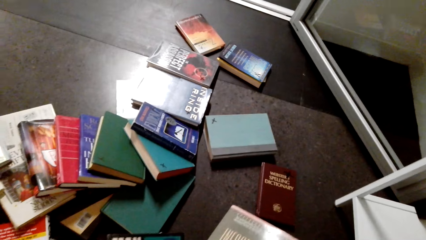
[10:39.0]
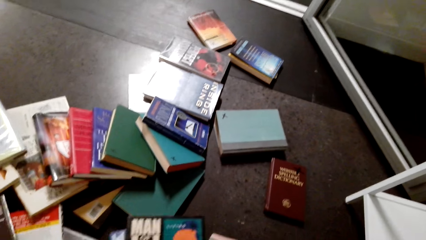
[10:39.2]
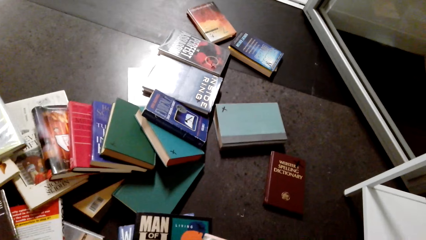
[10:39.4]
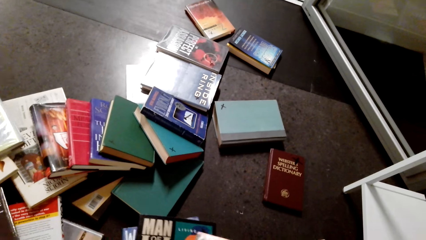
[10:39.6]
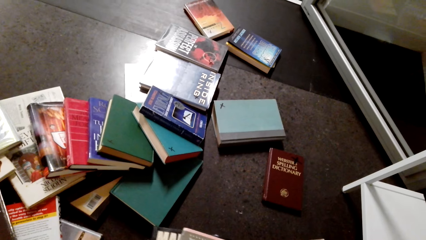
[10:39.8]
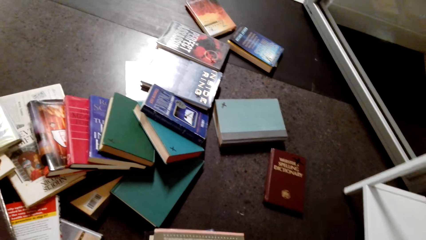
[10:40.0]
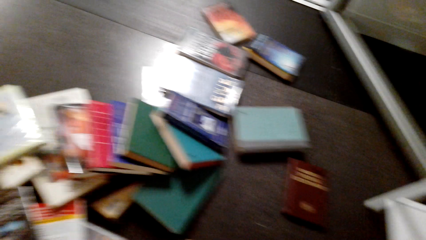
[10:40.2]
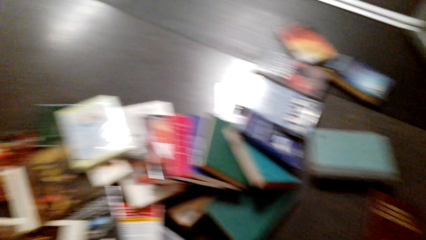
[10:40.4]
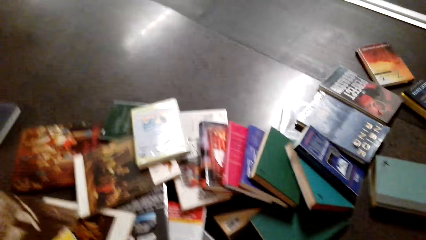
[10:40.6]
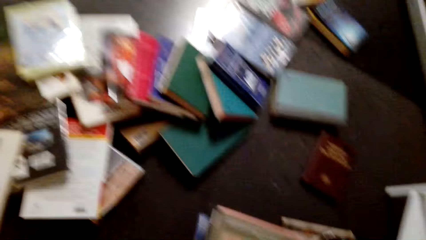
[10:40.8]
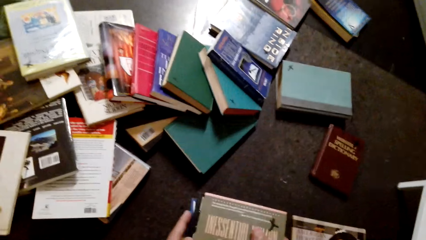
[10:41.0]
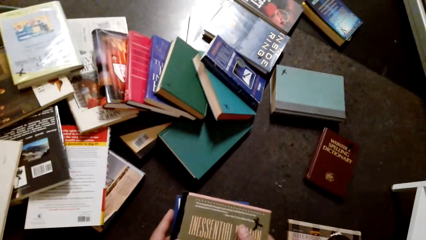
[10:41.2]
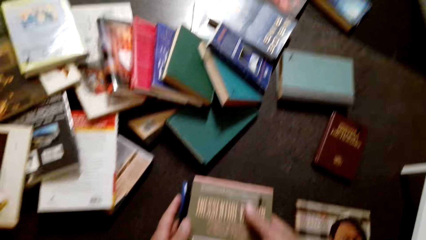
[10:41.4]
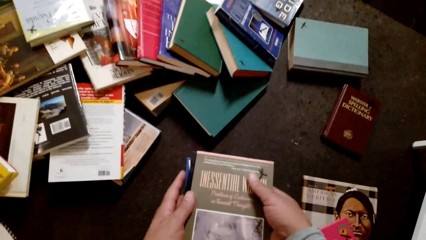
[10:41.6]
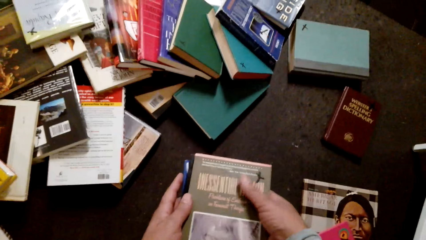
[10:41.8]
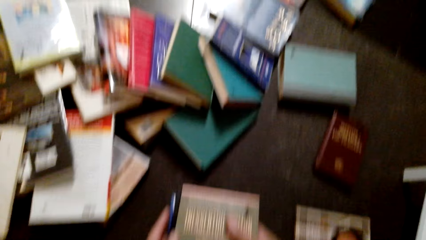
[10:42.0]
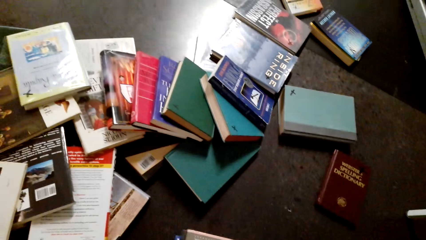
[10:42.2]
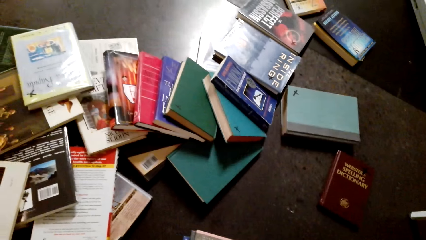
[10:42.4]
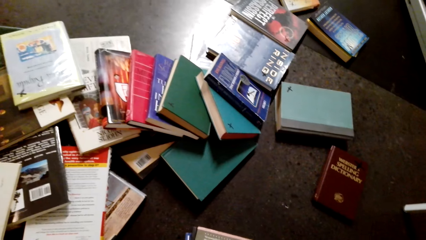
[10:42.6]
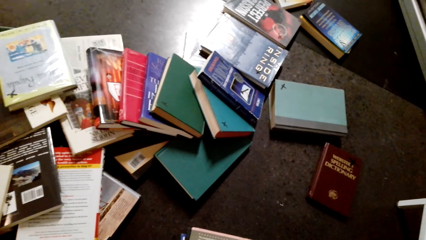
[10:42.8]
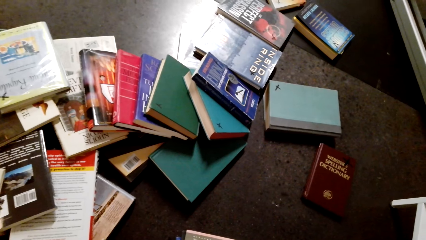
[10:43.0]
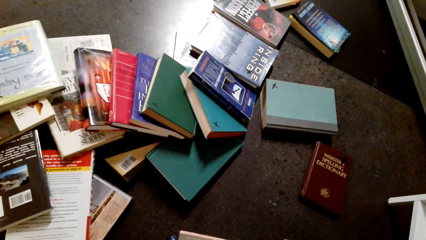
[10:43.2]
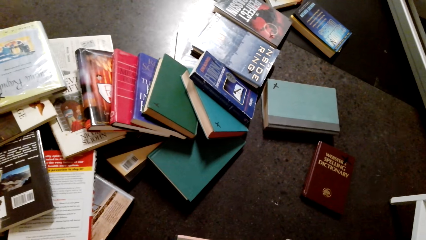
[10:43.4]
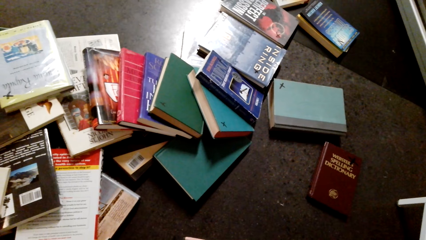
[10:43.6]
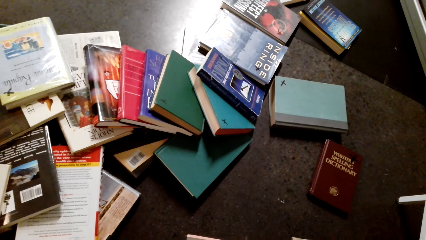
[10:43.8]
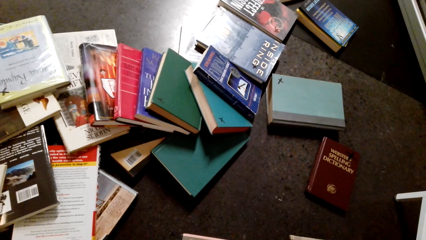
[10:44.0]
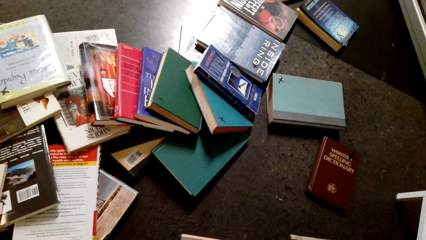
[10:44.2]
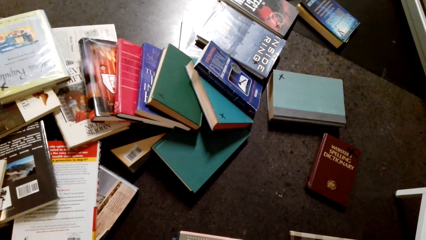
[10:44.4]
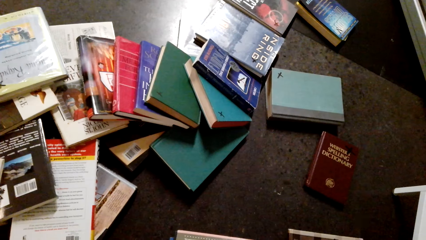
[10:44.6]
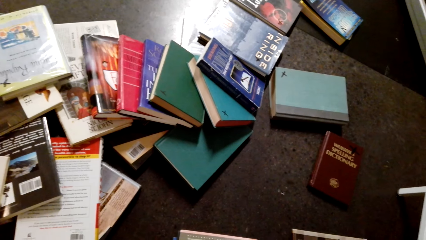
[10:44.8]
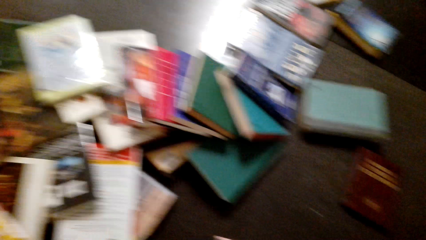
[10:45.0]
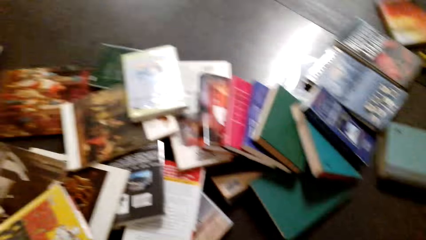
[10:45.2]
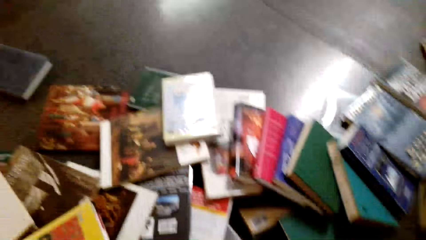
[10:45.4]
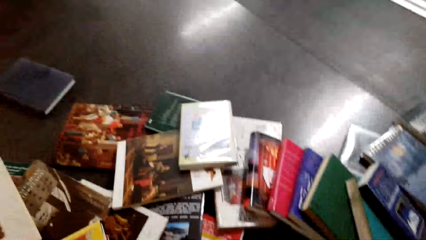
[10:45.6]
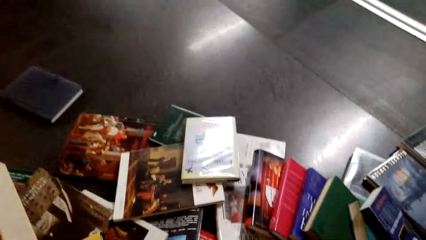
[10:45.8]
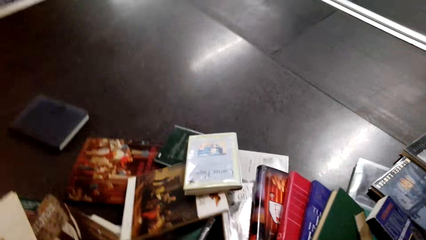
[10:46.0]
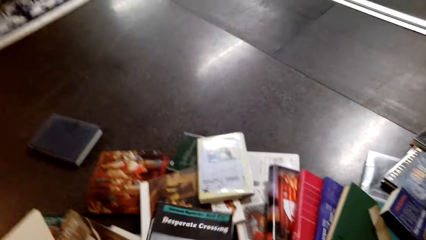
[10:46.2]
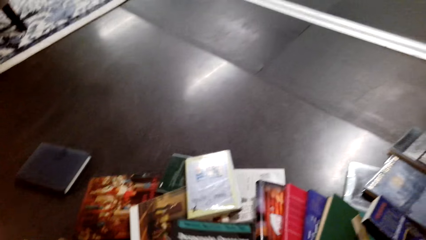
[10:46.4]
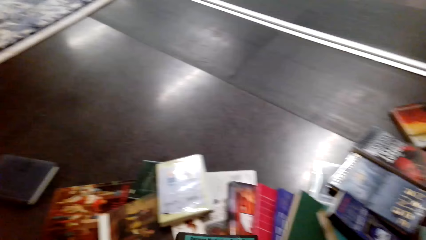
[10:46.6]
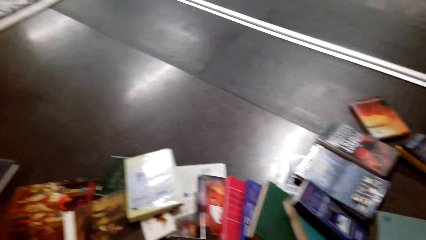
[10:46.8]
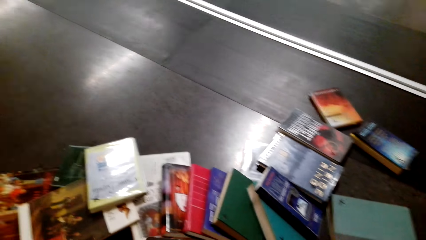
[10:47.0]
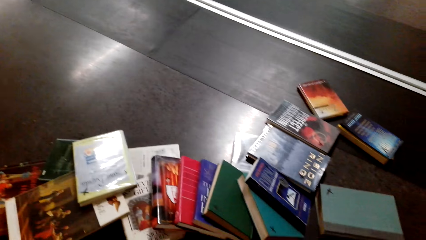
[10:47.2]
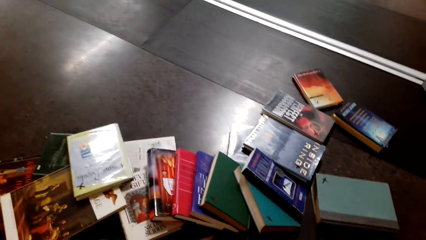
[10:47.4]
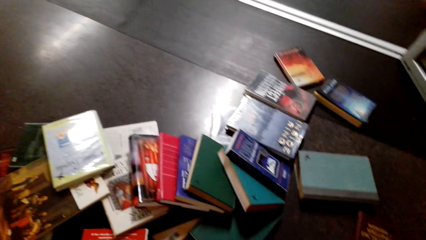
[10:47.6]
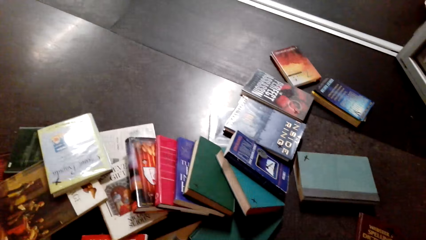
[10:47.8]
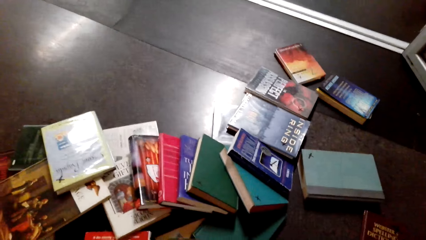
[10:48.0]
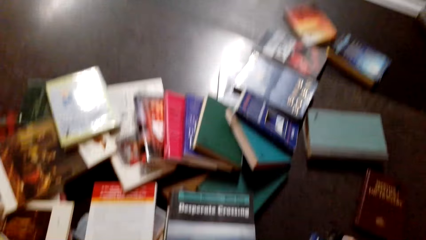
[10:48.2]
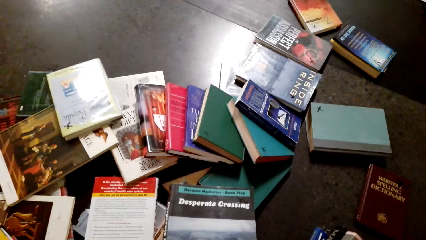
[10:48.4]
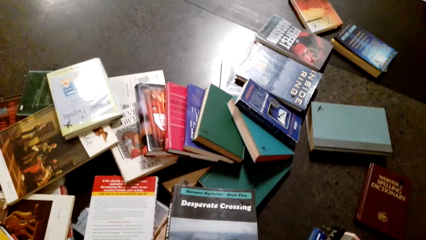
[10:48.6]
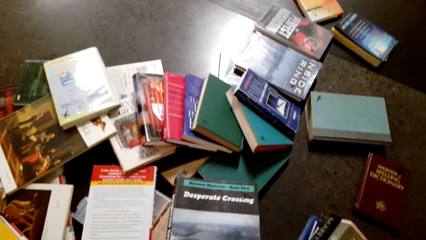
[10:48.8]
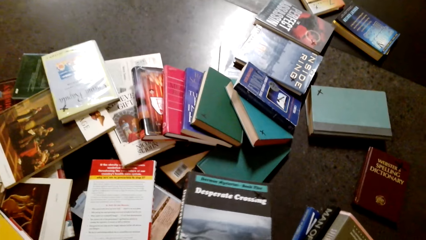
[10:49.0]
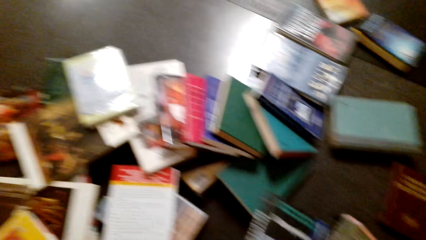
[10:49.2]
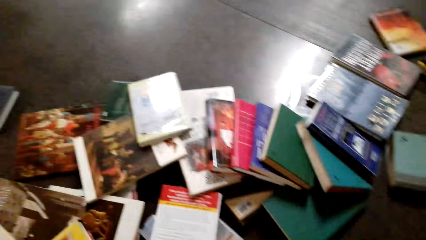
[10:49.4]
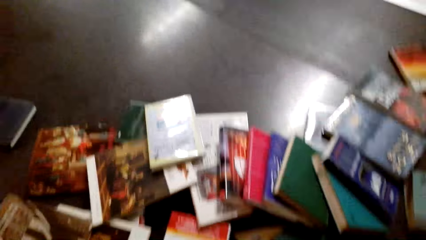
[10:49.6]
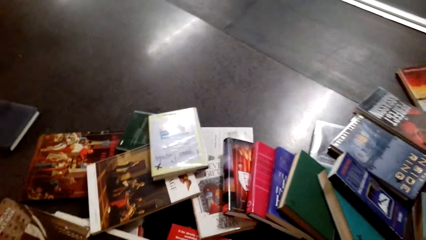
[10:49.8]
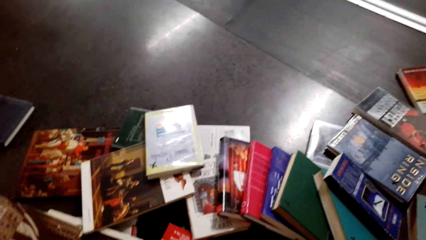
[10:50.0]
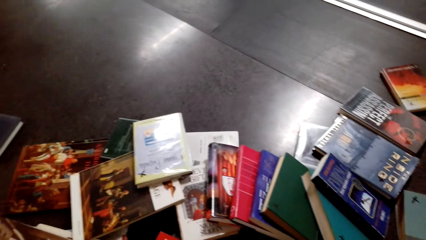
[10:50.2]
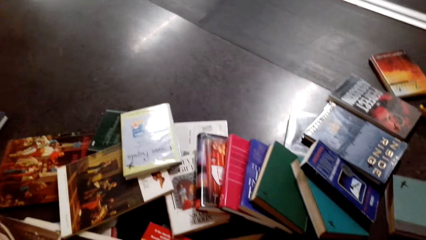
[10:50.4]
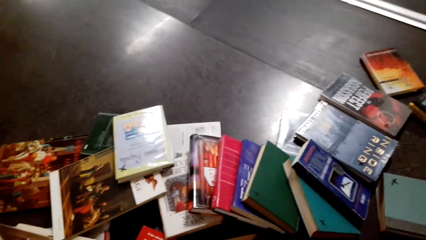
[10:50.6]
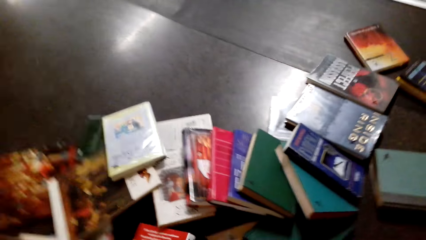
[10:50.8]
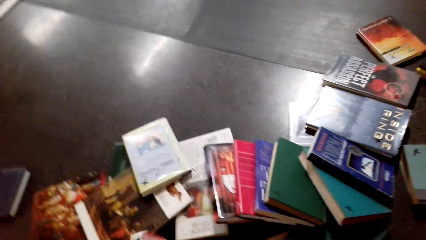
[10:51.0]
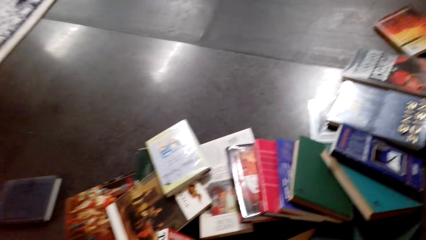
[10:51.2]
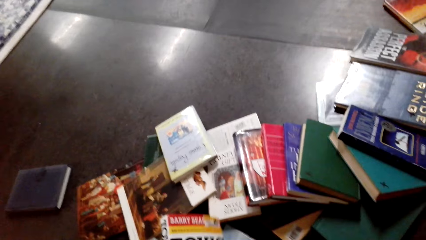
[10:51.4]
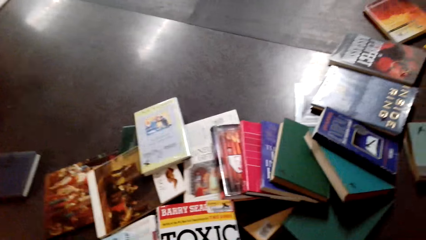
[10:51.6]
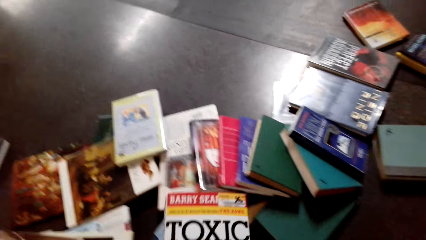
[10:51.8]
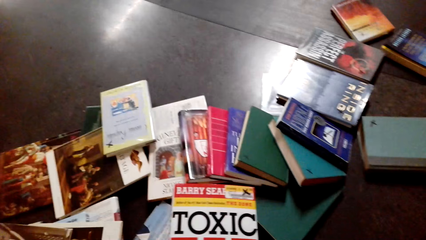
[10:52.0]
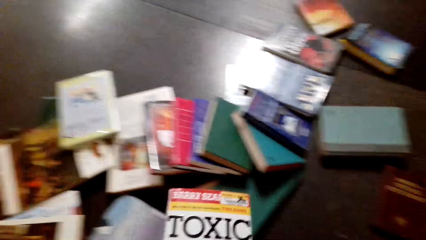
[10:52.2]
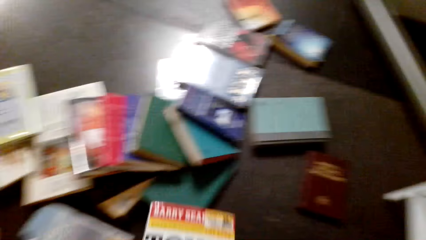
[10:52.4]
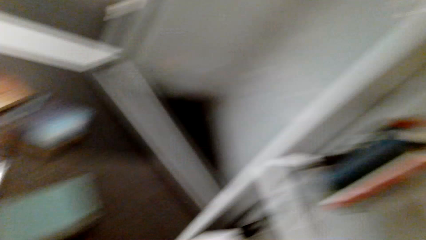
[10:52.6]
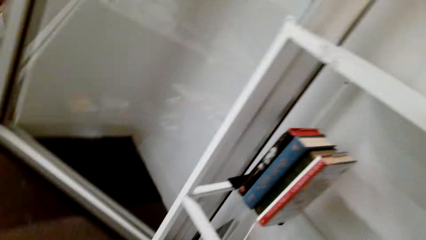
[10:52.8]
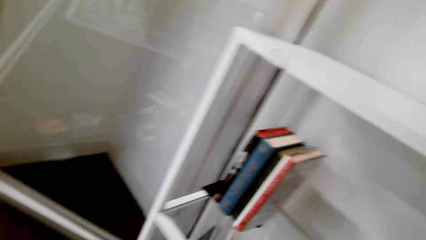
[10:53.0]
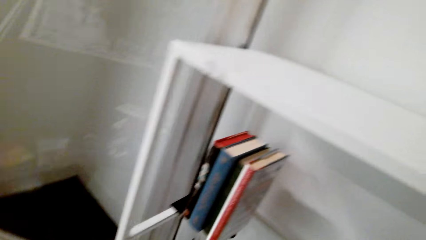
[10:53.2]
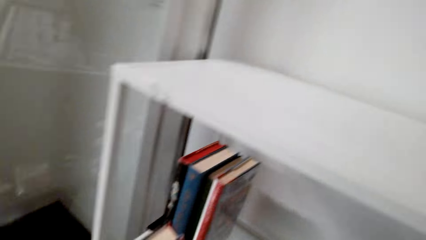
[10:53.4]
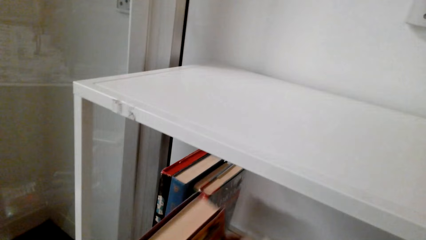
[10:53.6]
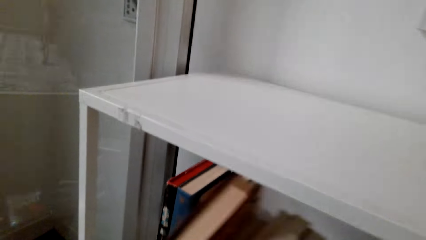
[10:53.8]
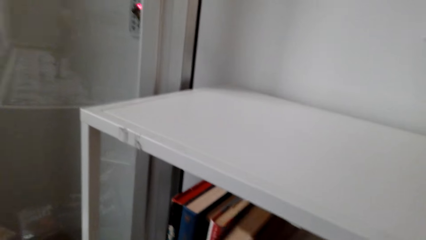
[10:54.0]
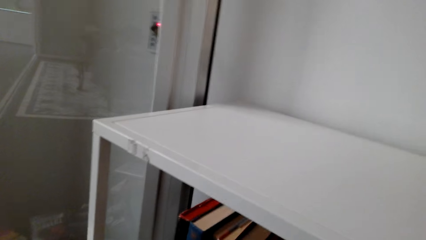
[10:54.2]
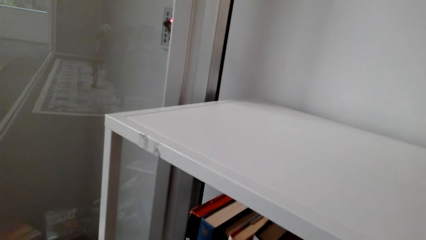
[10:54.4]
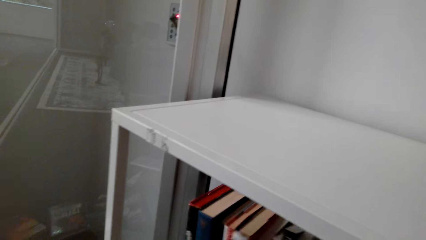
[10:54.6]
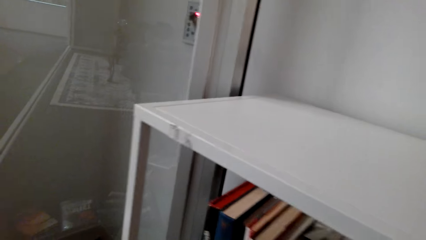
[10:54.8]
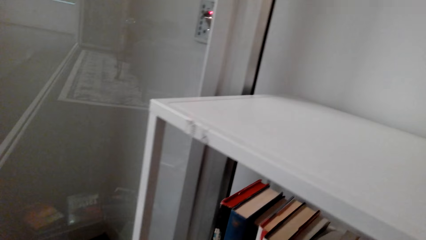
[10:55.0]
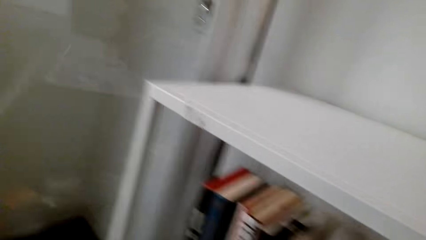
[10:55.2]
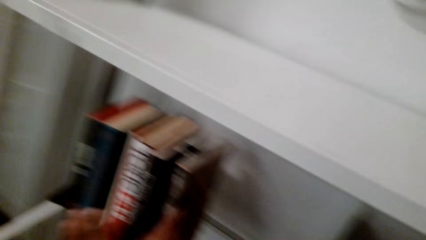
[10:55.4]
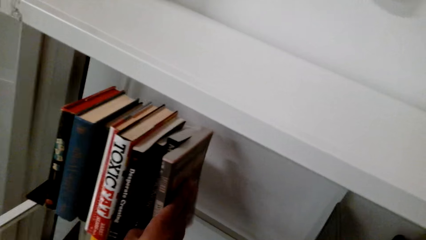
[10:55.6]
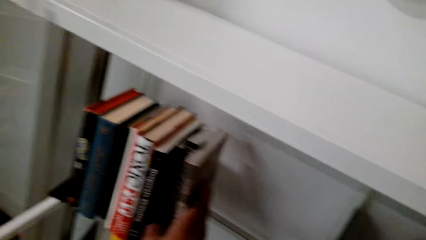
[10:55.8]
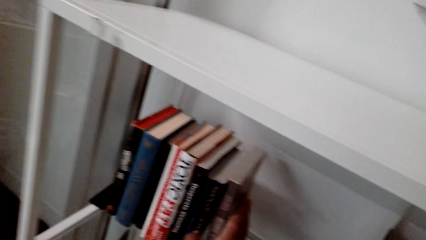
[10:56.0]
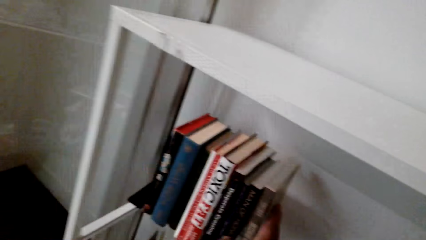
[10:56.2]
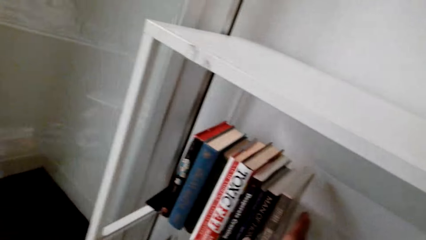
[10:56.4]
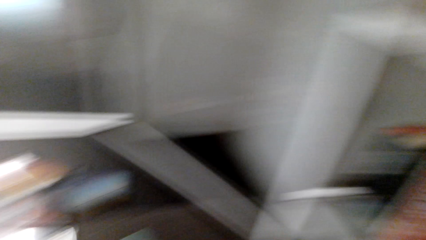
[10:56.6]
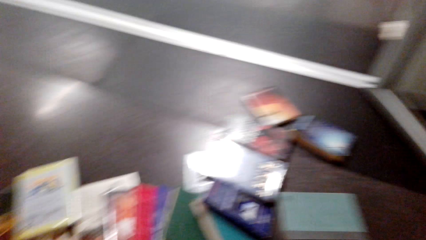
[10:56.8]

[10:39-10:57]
The camera wearer joins the books together. They look around. They pick a book from the floor. They join the books together. They pick a book from the floor. They put the books on the shelf.
